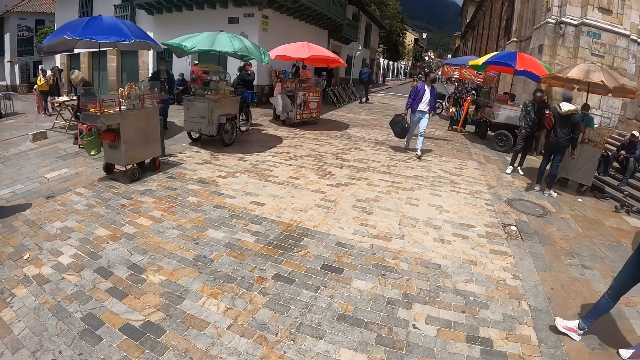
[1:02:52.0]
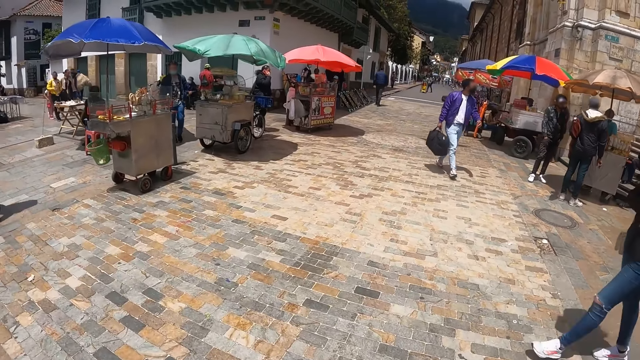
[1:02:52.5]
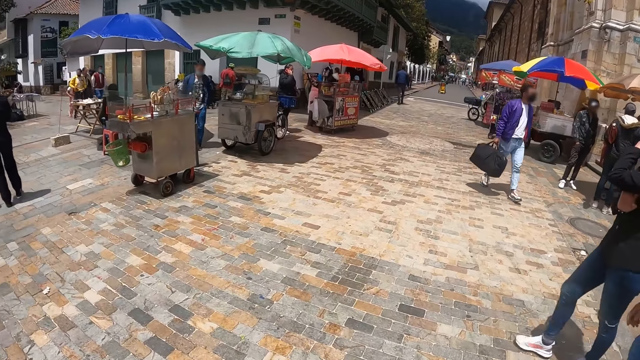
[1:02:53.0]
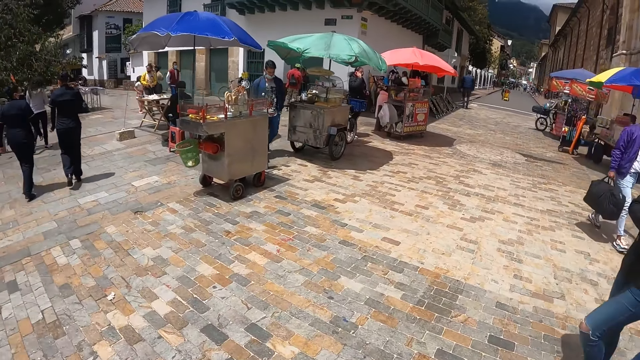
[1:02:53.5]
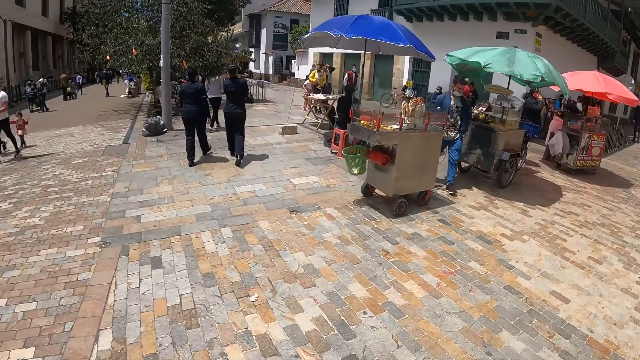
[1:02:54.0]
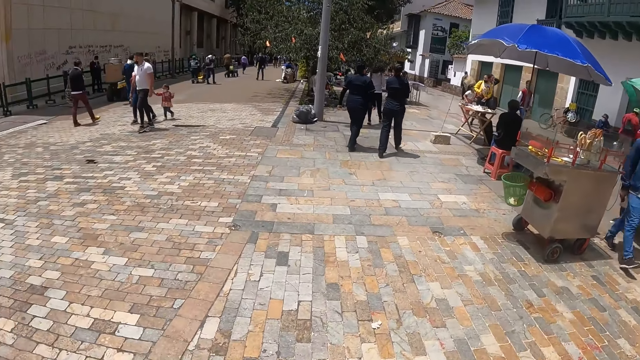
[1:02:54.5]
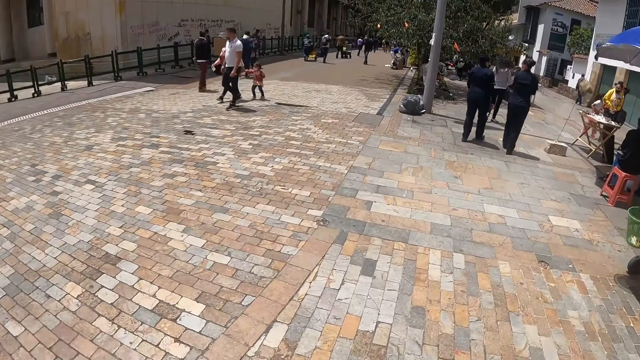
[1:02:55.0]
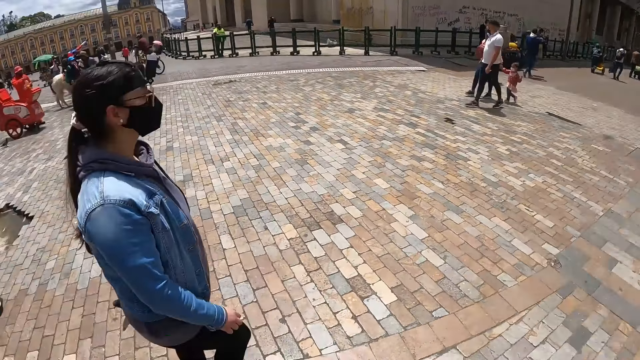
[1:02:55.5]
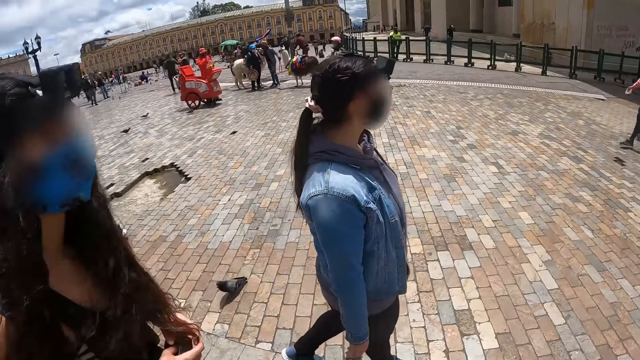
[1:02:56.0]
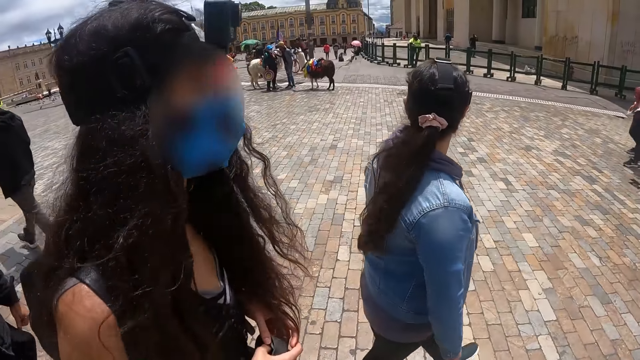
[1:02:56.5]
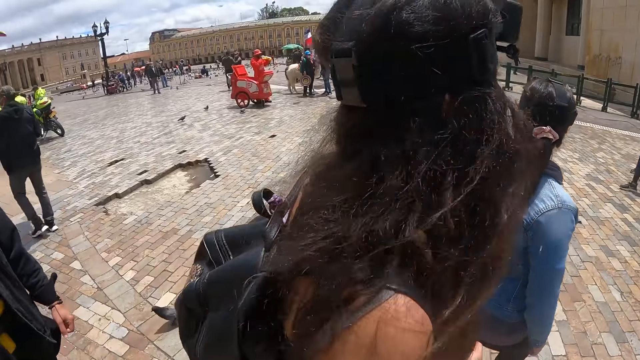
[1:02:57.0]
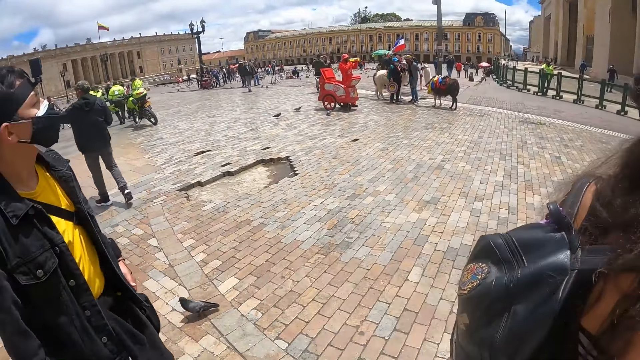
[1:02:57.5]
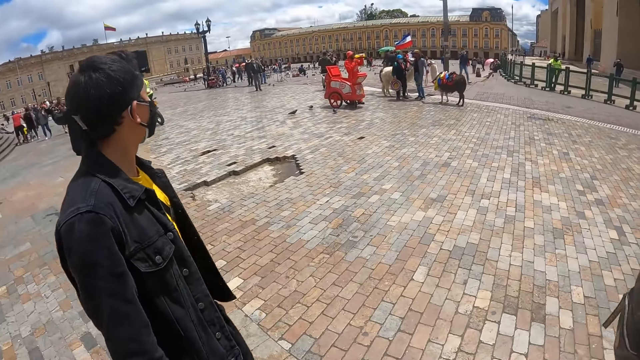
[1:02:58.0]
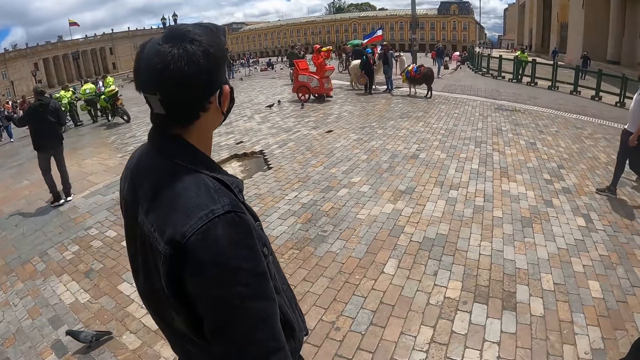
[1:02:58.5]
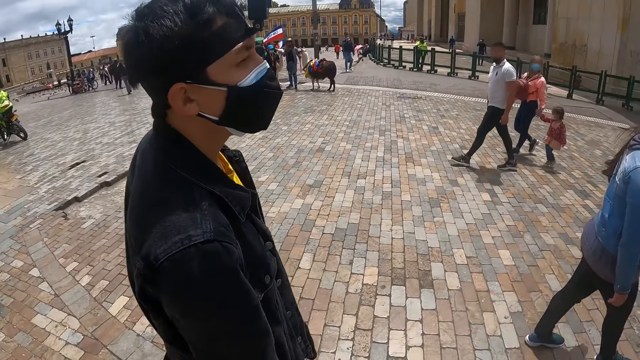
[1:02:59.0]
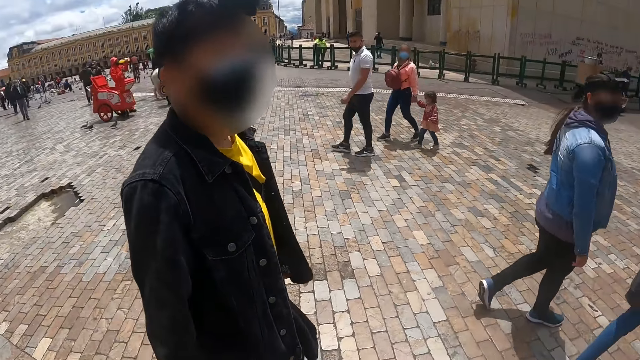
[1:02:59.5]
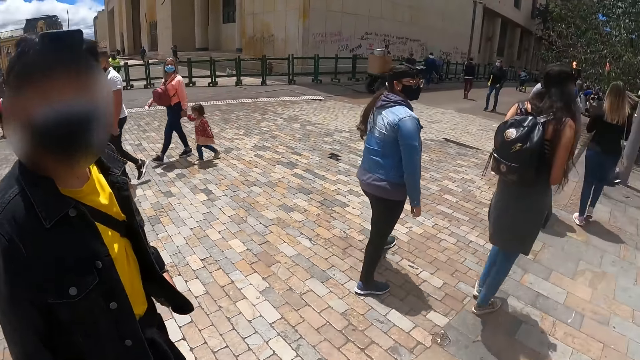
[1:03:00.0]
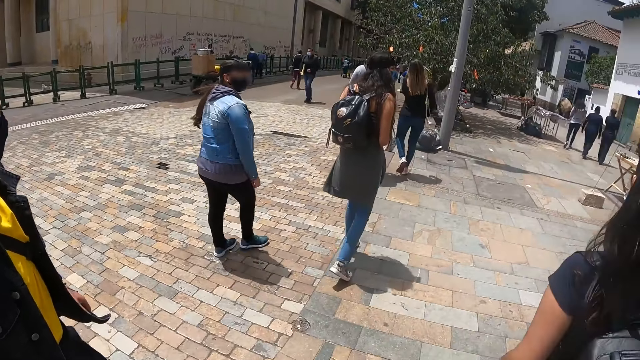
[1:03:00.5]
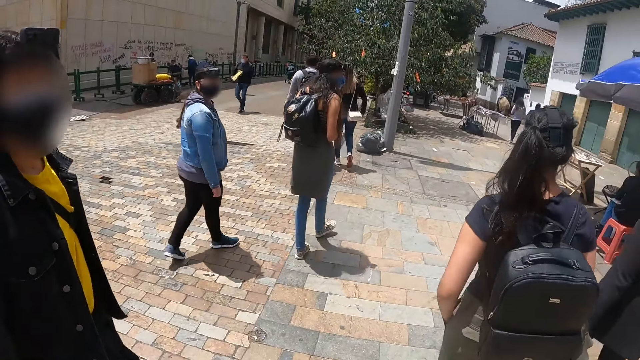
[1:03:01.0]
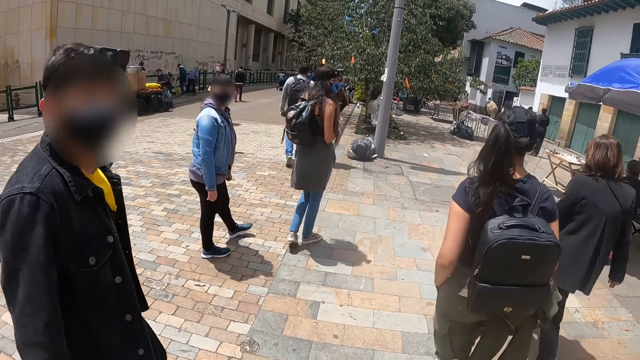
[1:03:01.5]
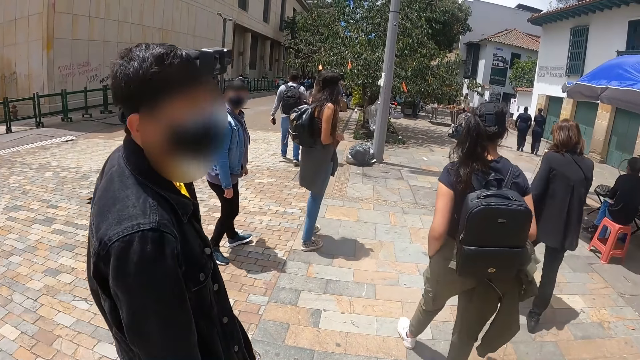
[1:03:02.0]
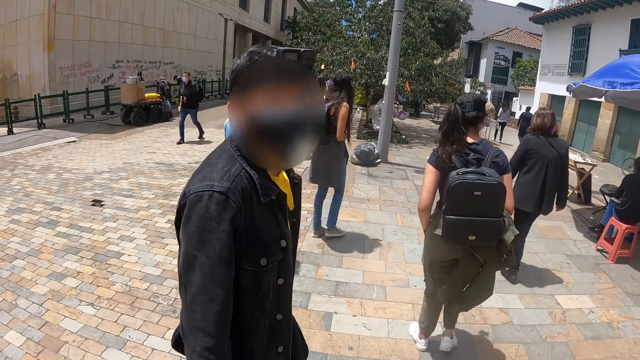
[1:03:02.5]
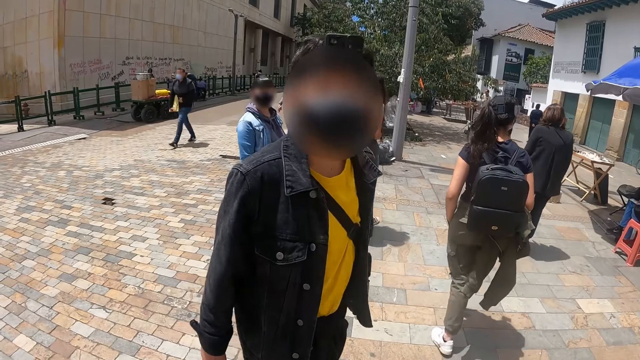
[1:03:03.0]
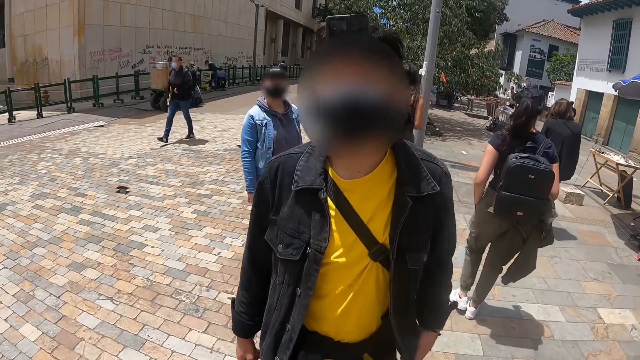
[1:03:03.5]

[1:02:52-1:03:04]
The camera wearer turns around the street. They converse with a person.

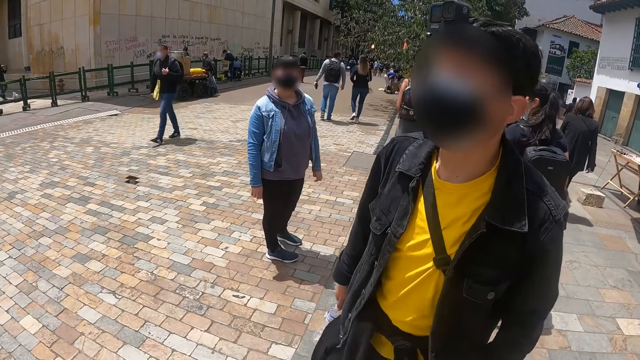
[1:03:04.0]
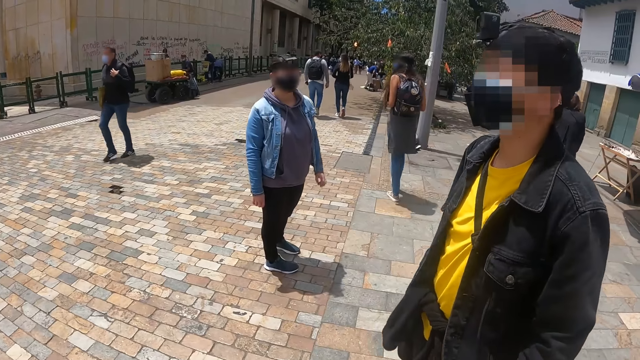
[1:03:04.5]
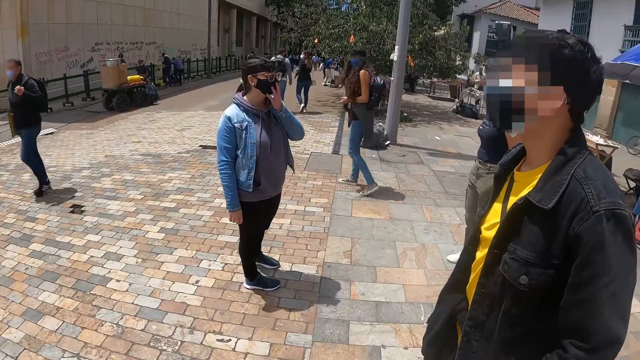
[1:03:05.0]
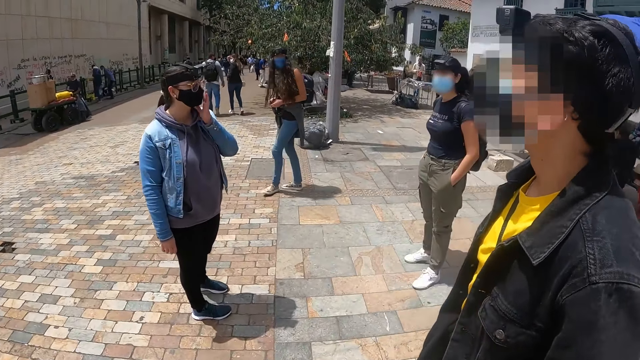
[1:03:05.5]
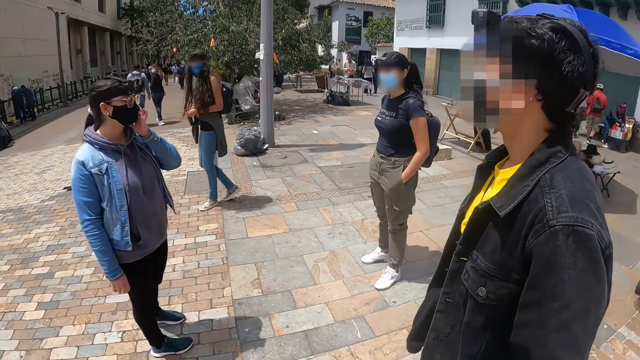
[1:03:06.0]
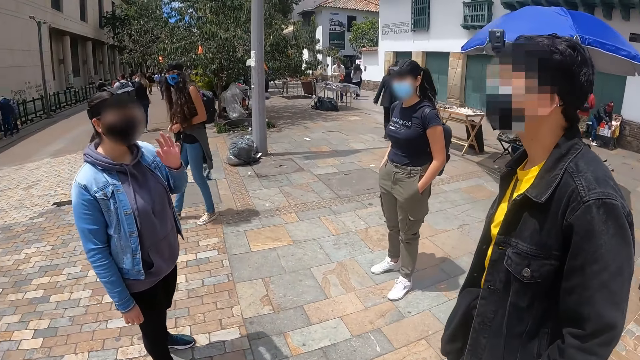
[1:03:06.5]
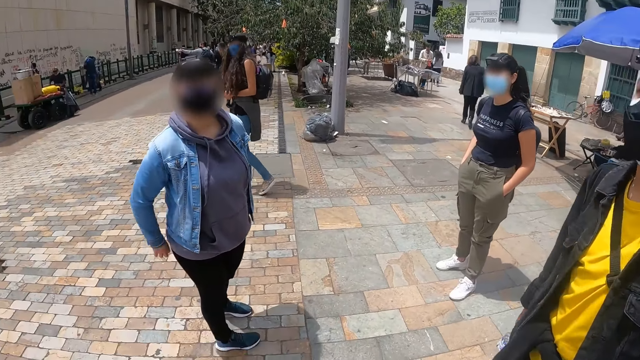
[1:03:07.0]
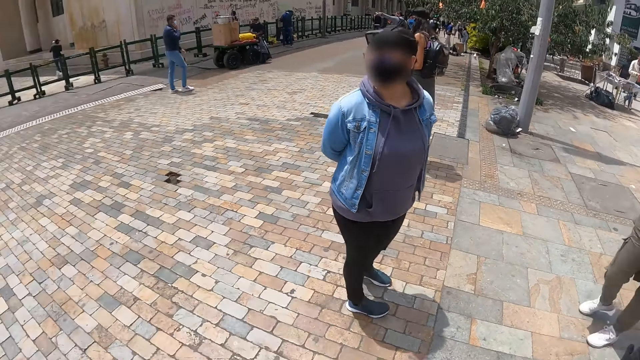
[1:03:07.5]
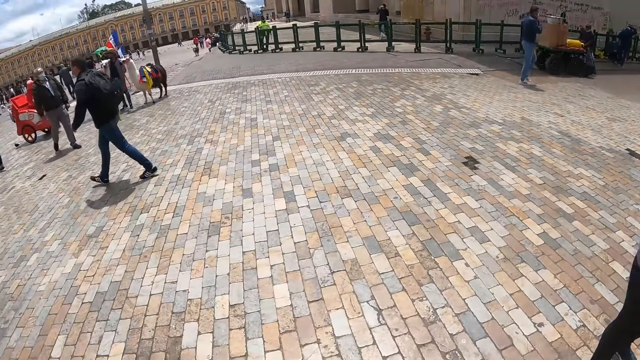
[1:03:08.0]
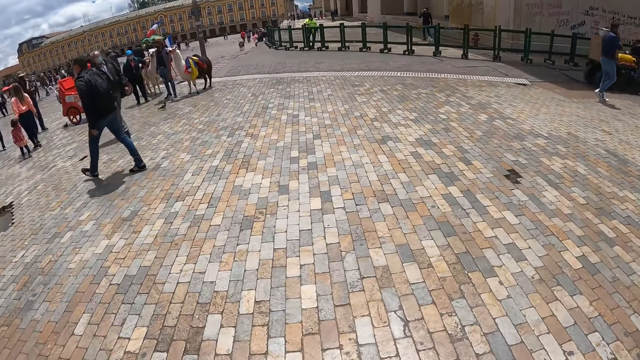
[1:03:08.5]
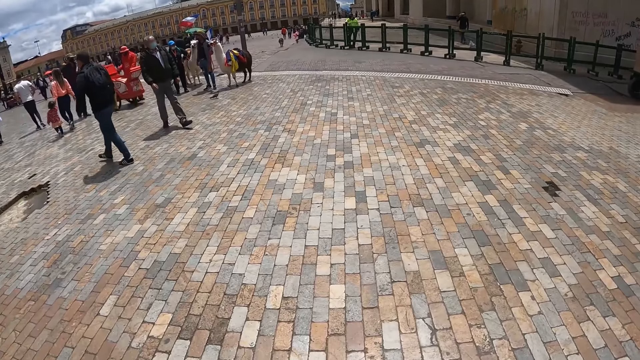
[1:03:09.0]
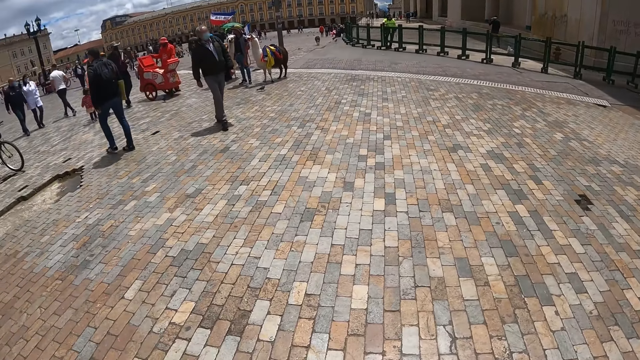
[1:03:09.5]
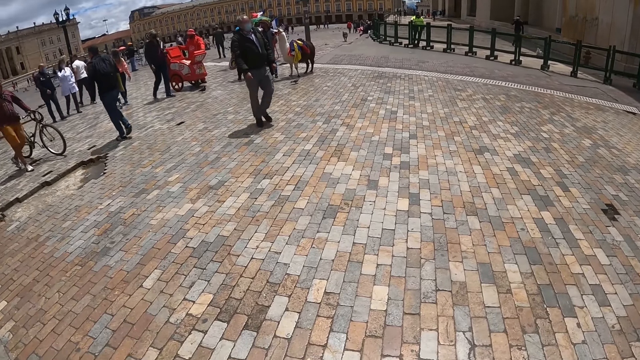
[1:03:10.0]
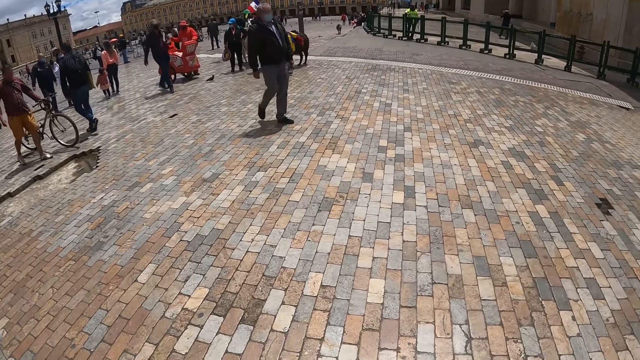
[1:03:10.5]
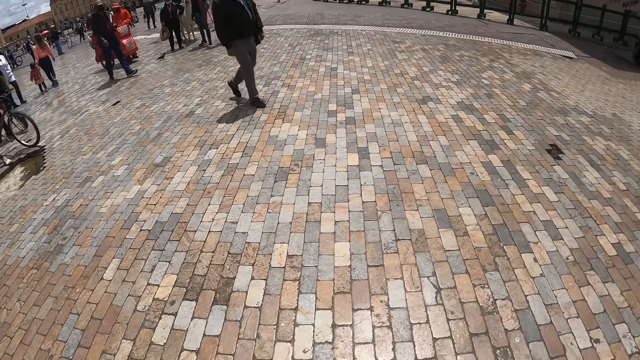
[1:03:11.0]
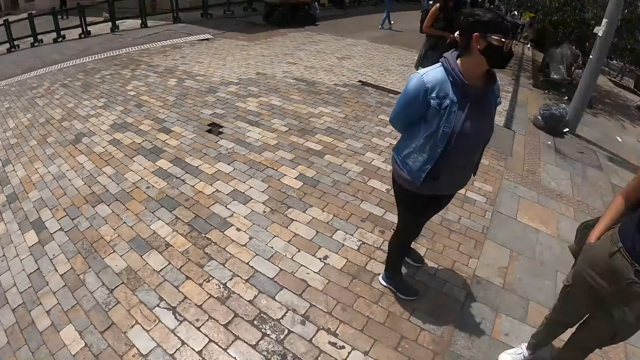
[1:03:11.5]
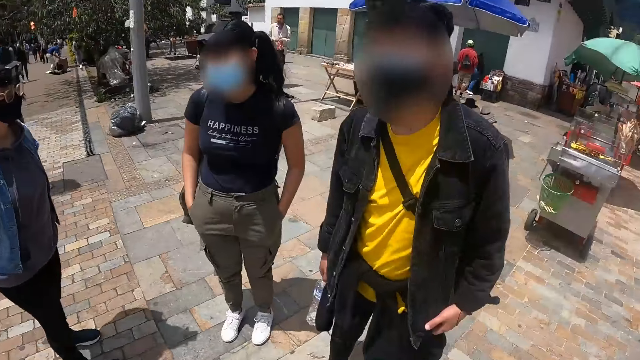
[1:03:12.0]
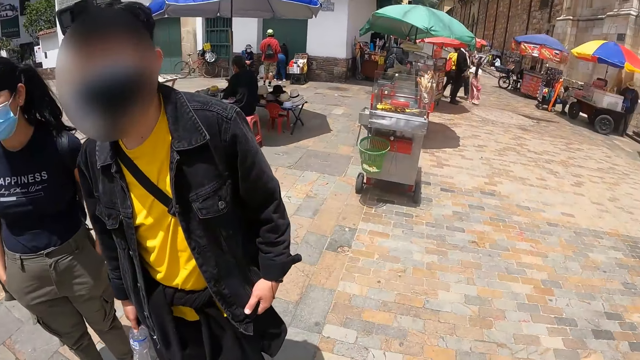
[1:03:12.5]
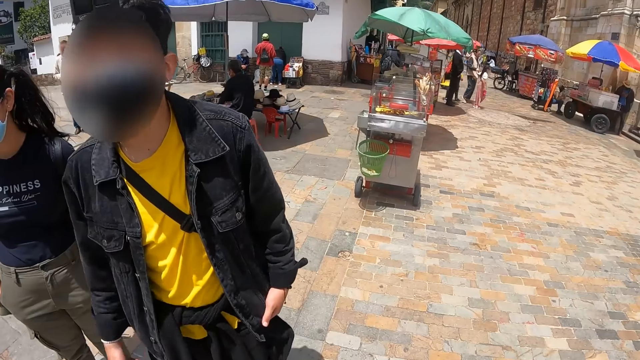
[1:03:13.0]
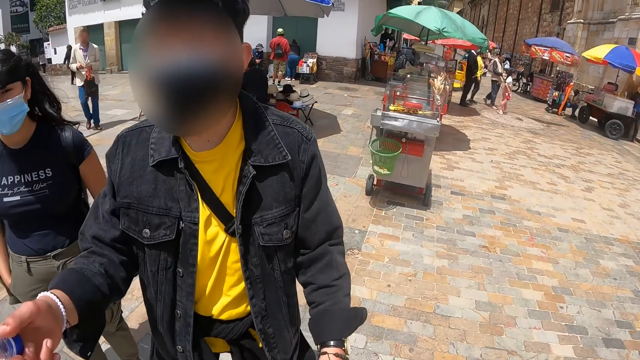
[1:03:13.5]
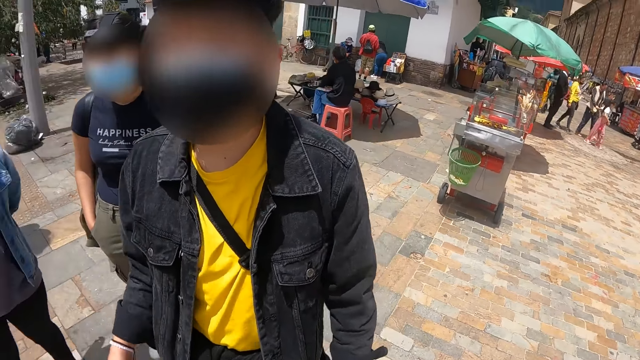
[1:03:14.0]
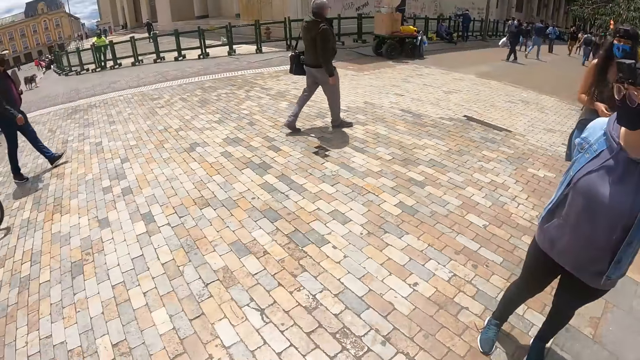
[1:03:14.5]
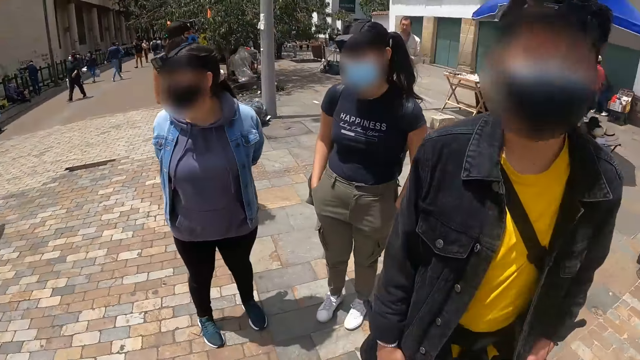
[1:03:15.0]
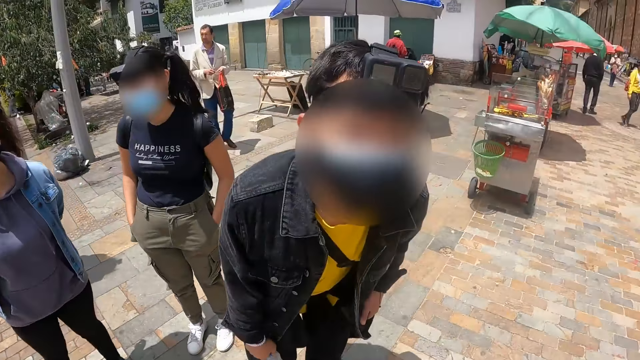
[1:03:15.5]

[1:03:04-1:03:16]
The camera wearer looks around the street. They converse with a person. They converse with another person.
